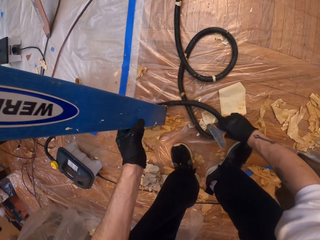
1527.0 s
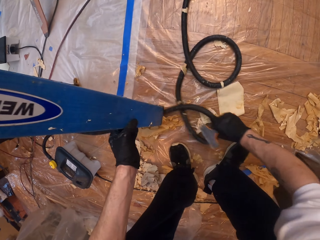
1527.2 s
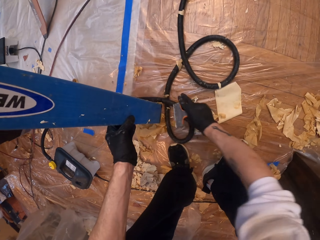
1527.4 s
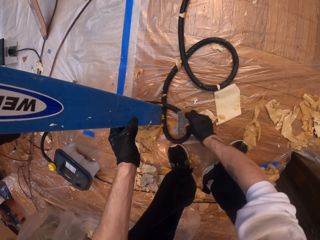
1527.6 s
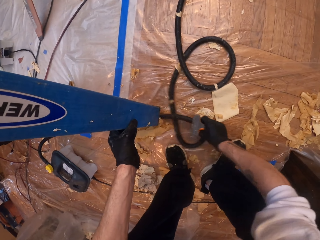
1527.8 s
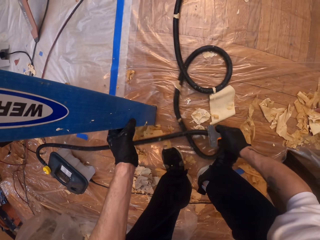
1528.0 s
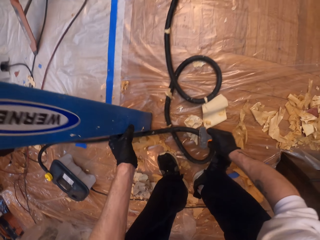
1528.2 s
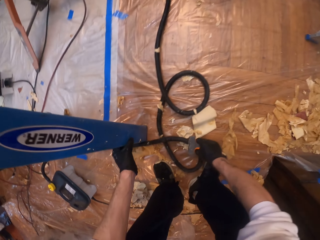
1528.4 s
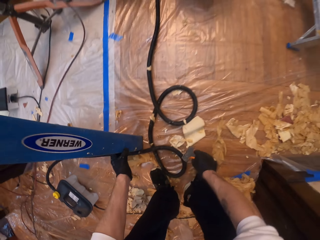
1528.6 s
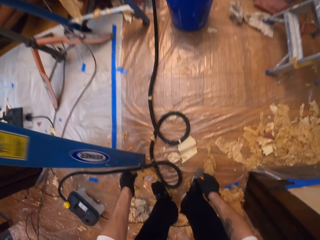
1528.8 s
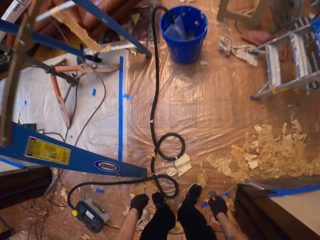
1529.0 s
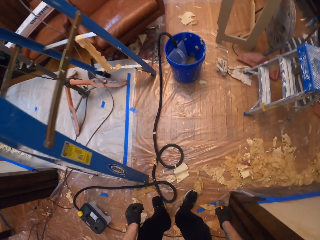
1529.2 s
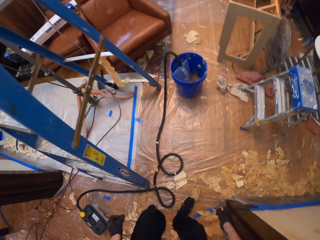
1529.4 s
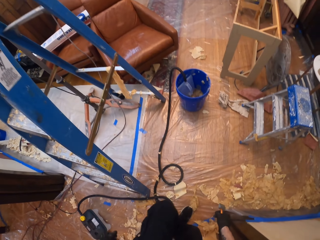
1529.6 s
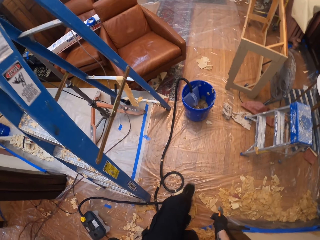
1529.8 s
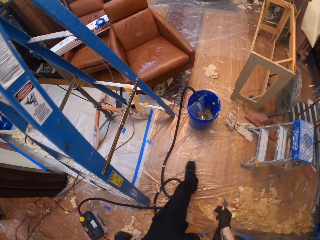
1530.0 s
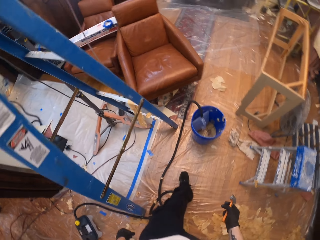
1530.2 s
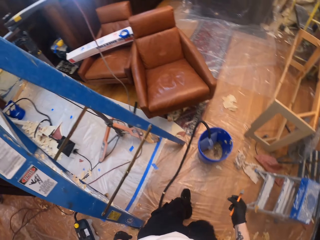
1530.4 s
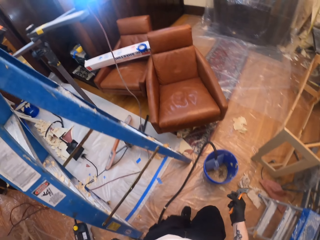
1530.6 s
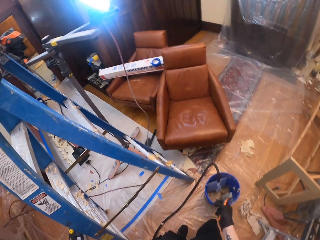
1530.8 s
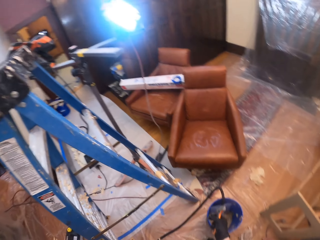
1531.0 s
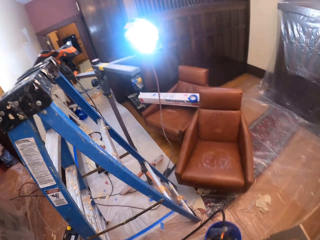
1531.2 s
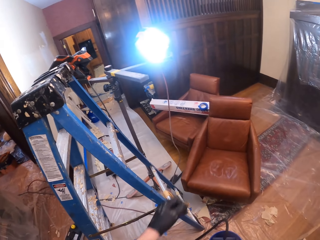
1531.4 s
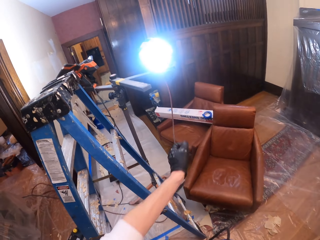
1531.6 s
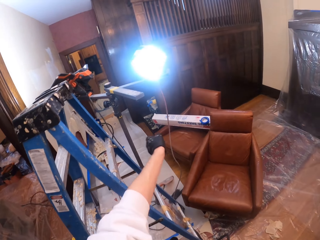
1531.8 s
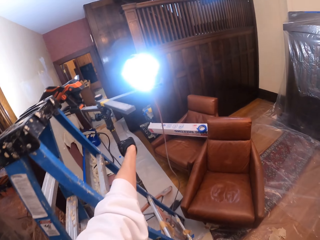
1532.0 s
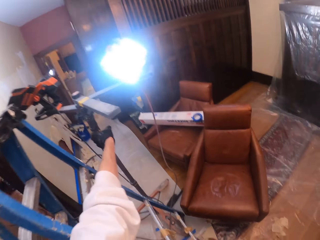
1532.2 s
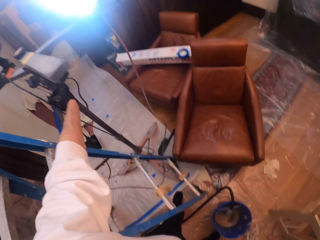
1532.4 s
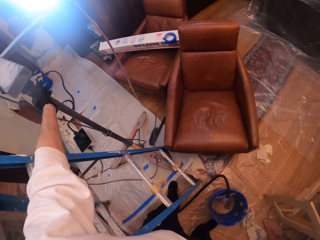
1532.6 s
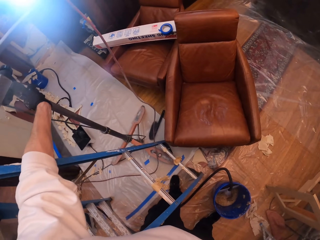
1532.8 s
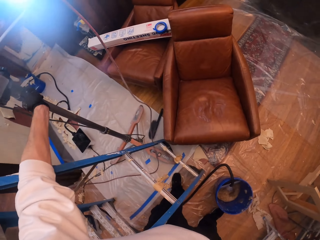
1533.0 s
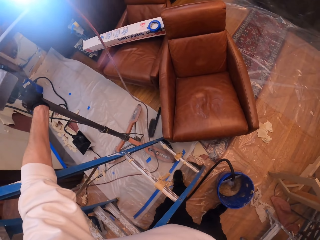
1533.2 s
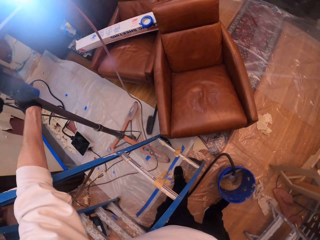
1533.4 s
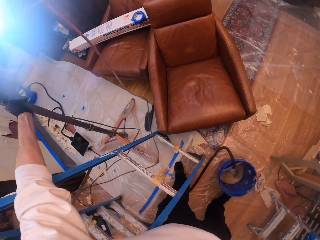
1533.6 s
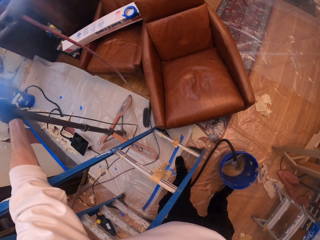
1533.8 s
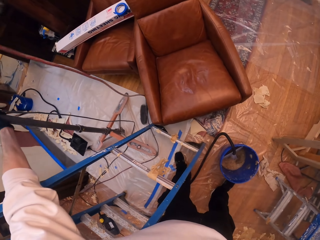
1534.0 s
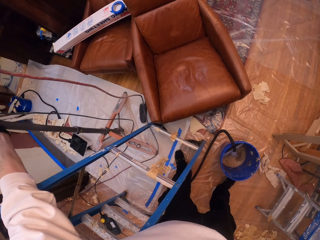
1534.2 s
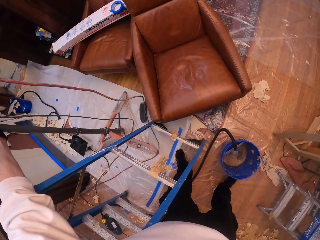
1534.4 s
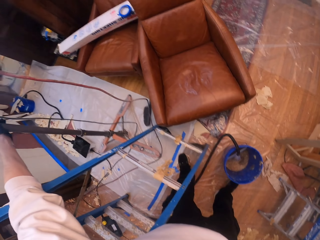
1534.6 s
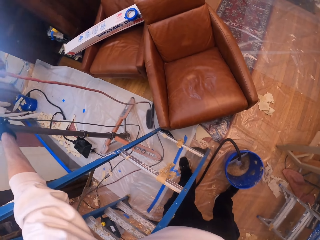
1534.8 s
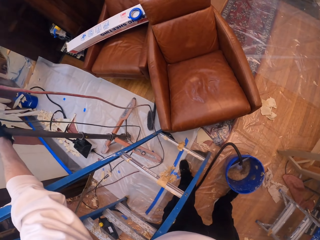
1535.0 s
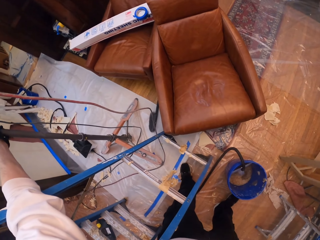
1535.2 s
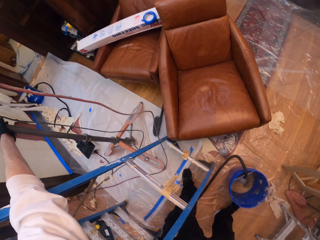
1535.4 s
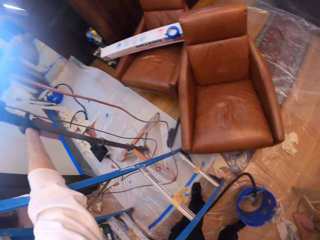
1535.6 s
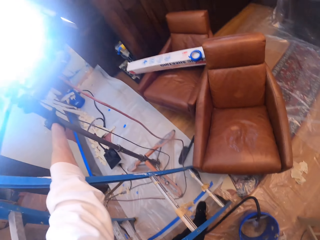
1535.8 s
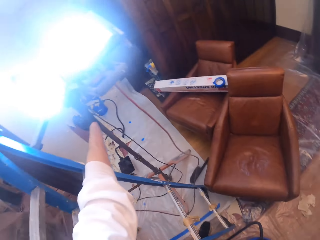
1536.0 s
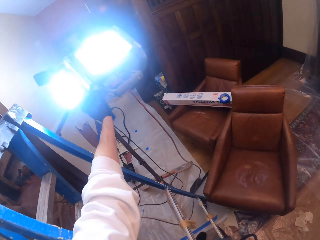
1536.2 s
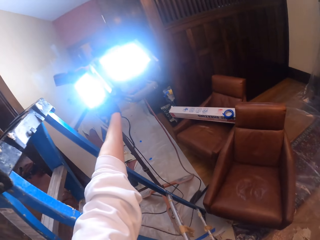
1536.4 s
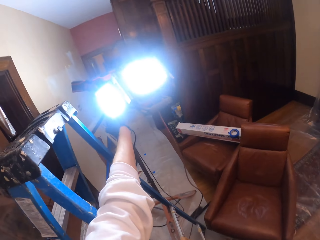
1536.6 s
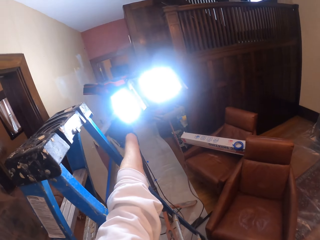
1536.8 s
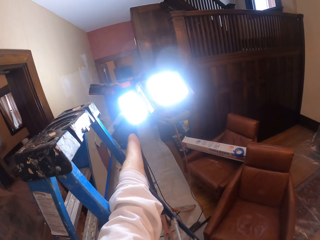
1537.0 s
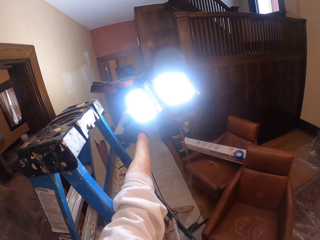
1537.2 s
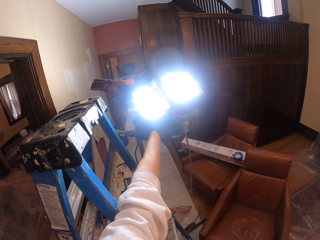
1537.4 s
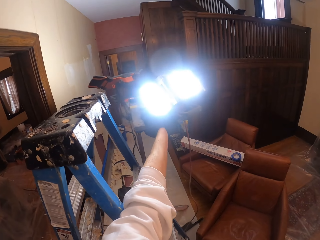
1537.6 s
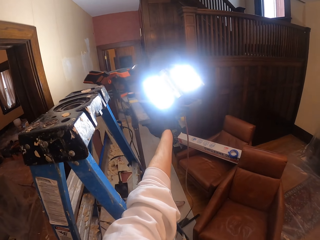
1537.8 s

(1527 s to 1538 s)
The camera wearer adjusts a hose pipe on the floor. They walk around a room. They adjust a light. They pick up a stand and adjust the stand on the floor.

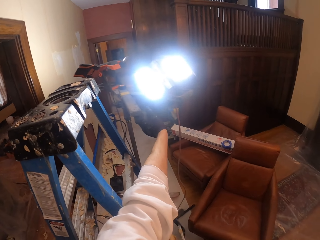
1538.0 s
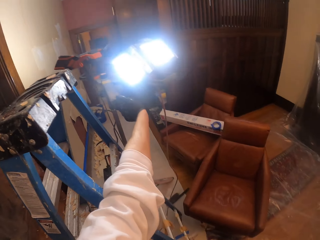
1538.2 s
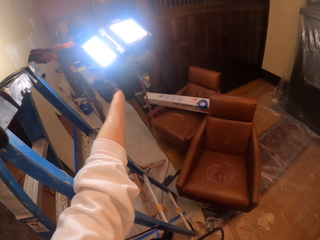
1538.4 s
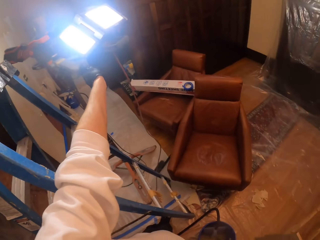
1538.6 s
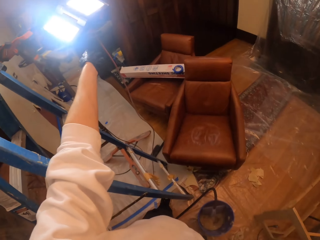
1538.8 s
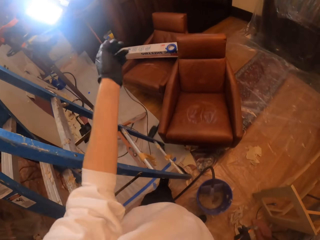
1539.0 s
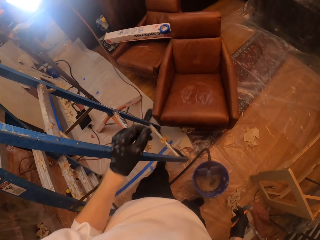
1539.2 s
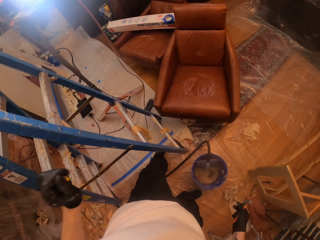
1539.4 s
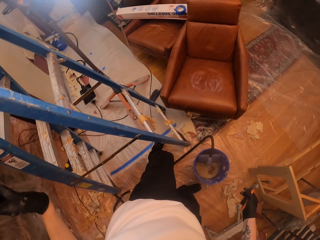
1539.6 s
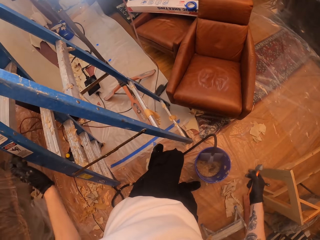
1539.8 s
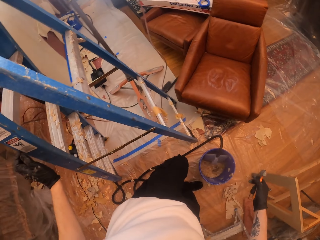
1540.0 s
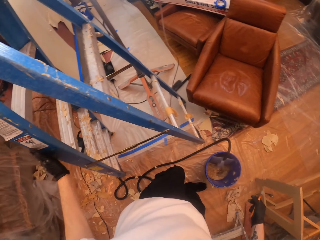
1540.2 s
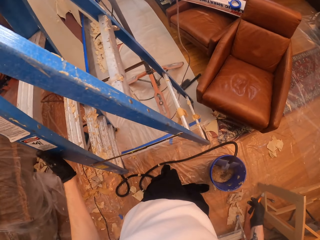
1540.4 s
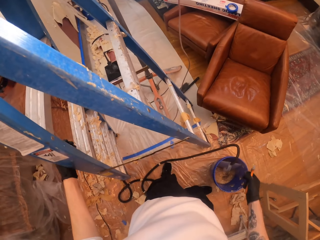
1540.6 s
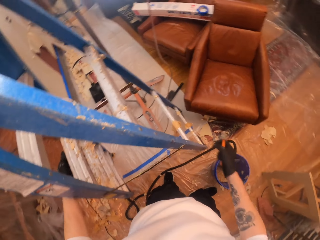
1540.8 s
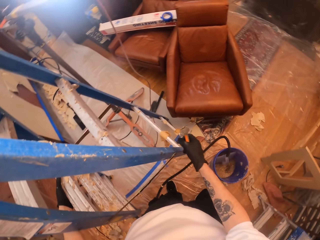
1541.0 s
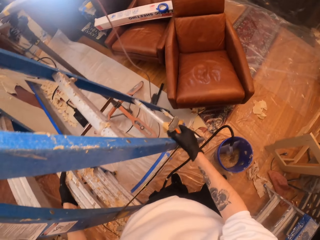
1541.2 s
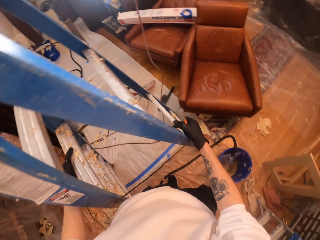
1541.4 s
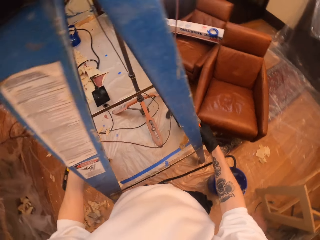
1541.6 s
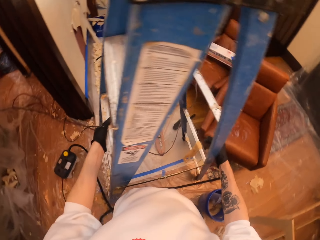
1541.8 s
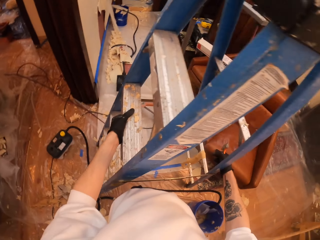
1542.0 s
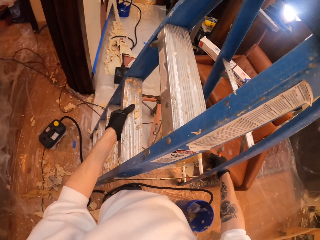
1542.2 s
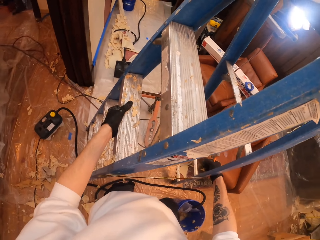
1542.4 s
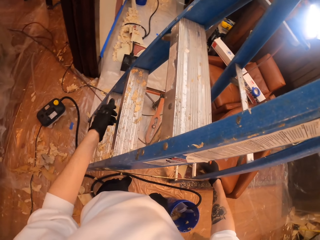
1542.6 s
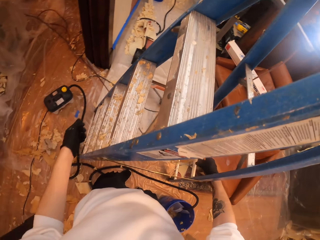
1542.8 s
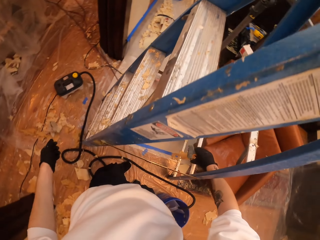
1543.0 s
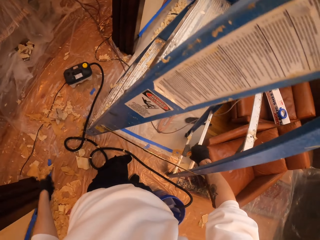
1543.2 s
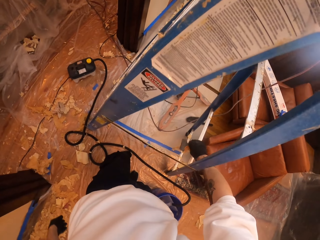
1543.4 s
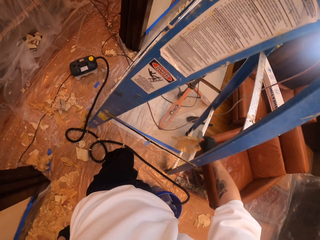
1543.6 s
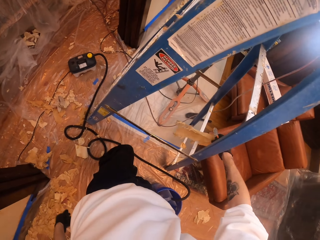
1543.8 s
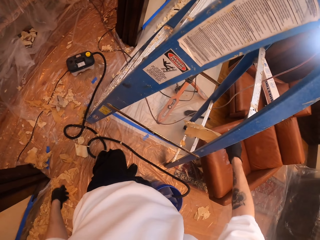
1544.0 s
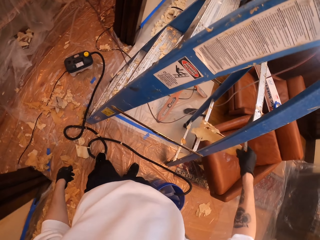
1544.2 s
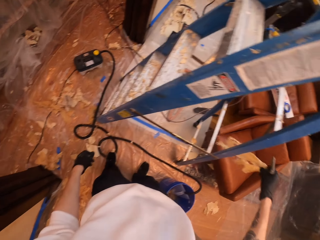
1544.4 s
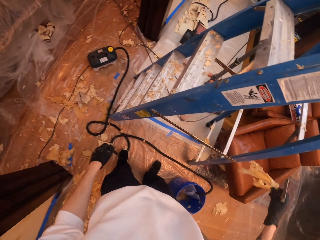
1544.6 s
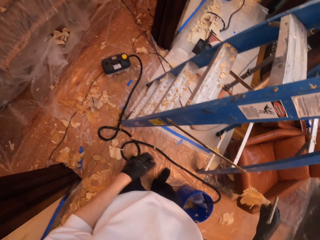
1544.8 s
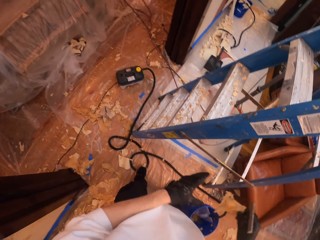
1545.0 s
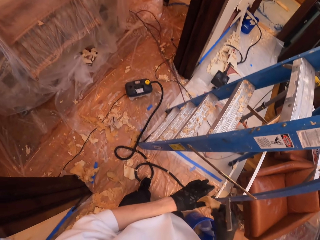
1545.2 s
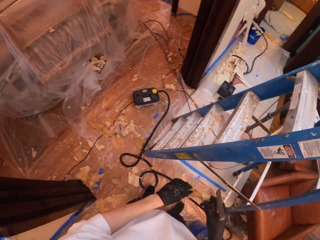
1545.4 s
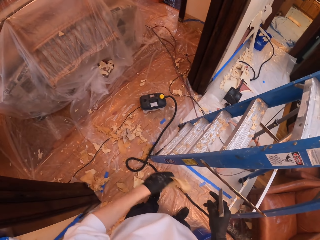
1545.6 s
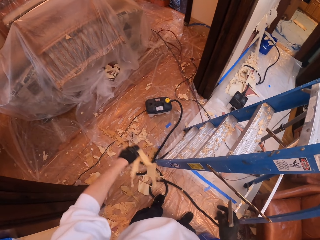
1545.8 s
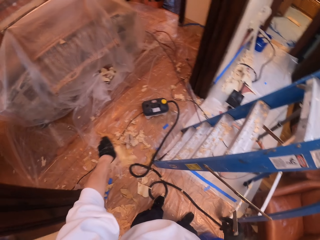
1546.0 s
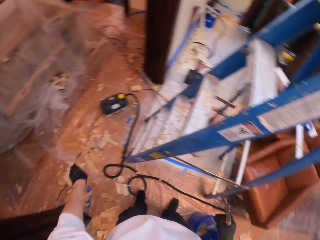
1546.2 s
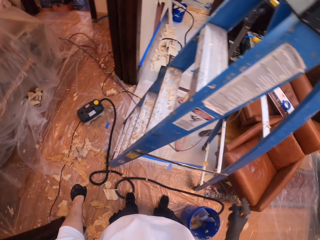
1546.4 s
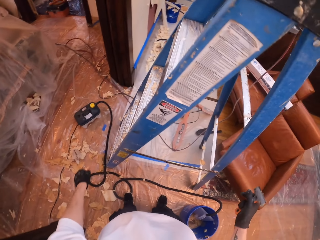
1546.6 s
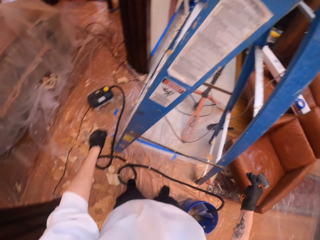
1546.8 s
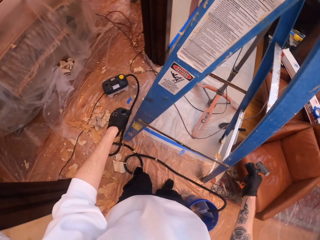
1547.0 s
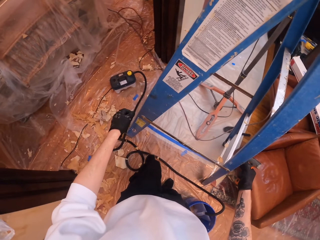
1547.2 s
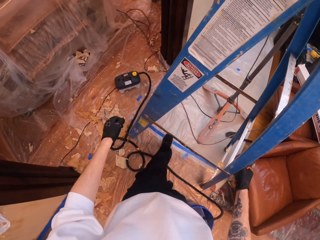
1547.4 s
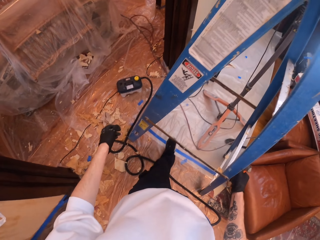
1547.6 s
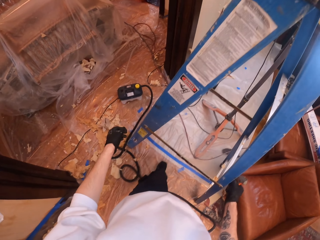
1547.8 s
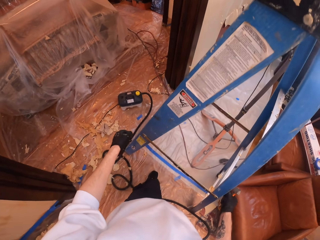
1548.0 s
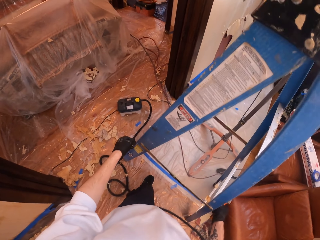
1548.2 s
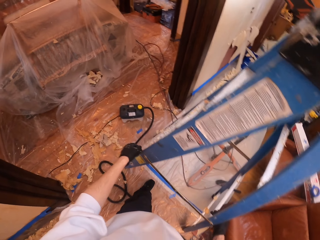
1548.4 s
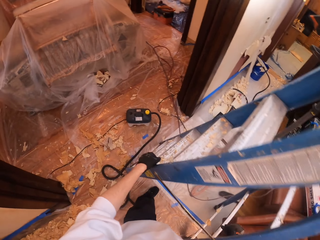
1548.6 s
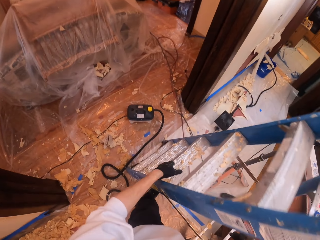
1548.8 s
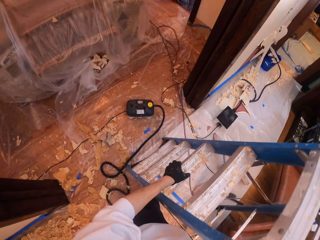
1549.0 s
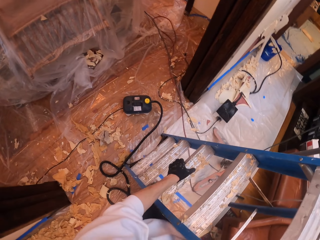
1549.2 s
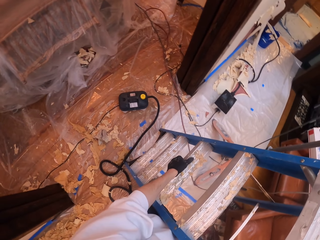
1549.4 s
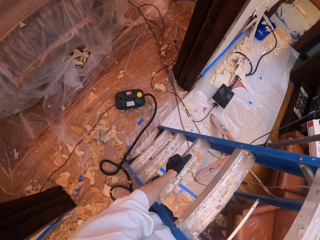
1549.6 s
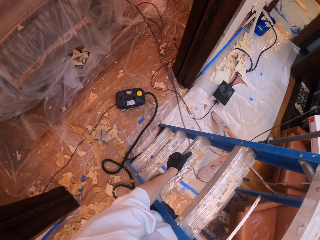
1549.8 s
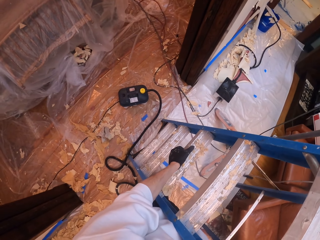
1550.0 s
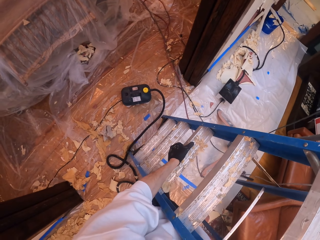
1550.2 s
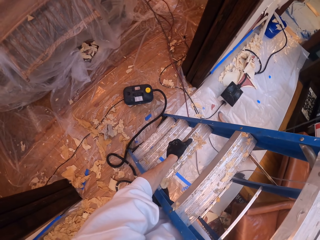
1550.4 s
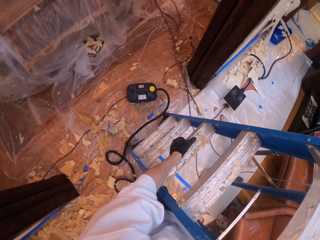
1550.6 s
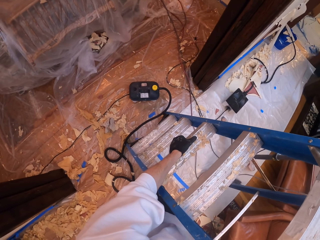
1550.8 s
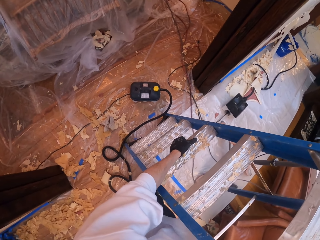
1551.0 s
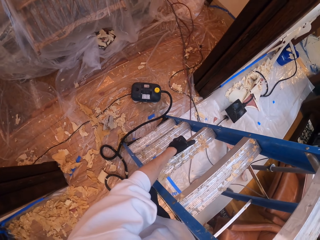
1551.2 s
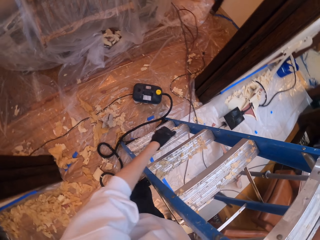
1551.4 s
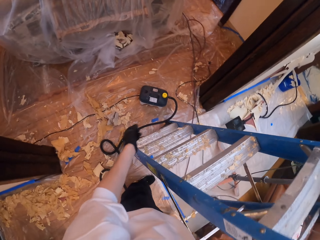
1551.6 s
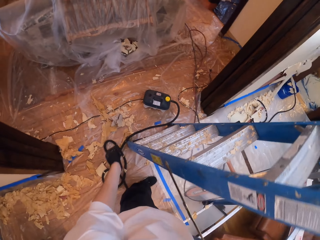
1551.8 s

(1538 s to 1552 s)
The camera wearer walks around a room. They hold a ladder. They adjust the ladder on the floor. They pick up a piece of wallpaper. They exchange the wallpaper to the other hand. They throw the piece of wallpaper on the floor. They move a hosepipe on the floor. They adjust the ladder on the floor.
